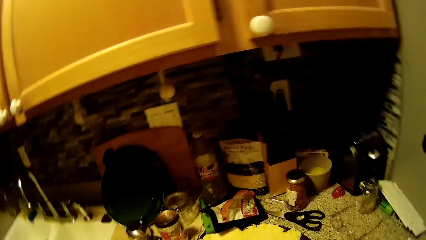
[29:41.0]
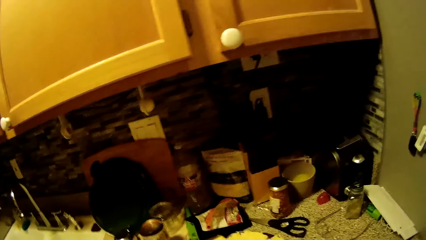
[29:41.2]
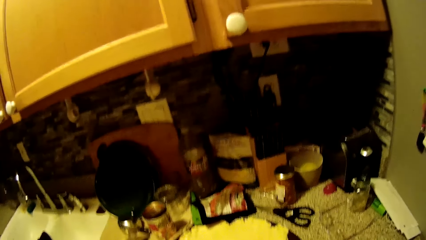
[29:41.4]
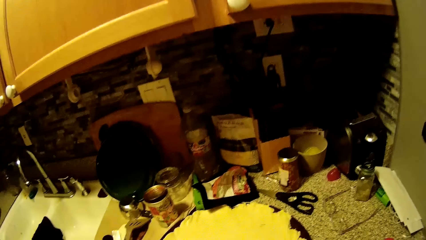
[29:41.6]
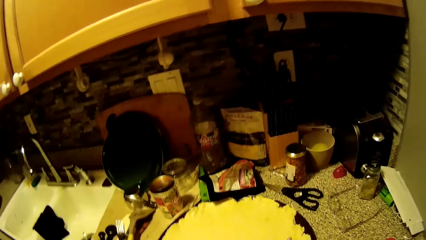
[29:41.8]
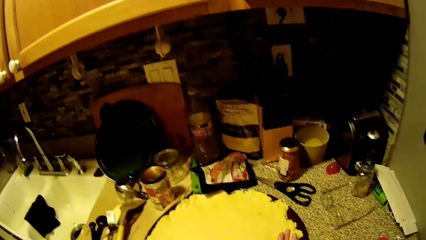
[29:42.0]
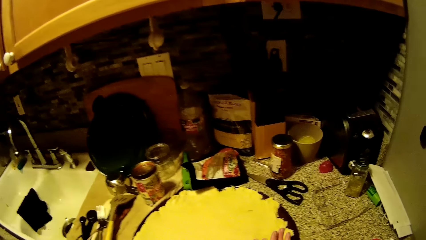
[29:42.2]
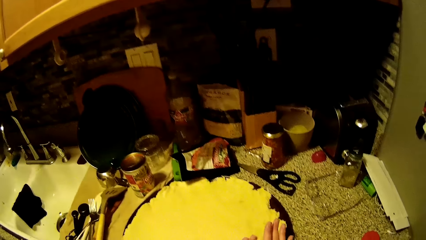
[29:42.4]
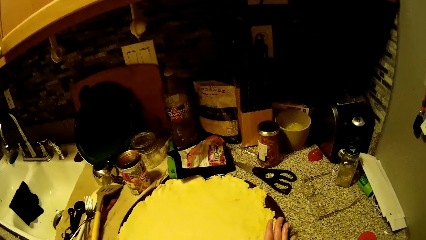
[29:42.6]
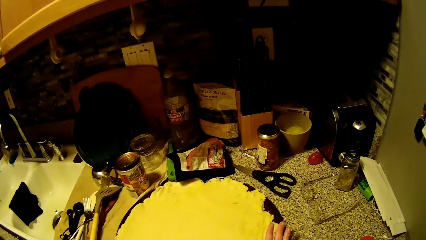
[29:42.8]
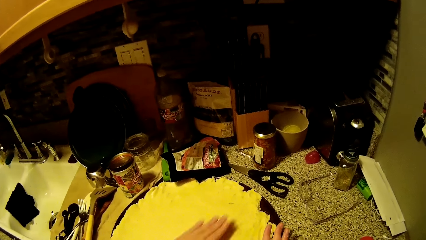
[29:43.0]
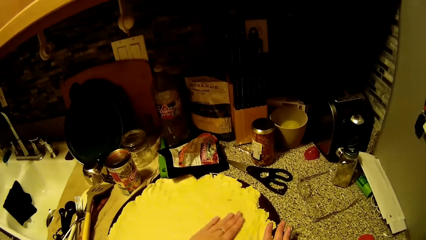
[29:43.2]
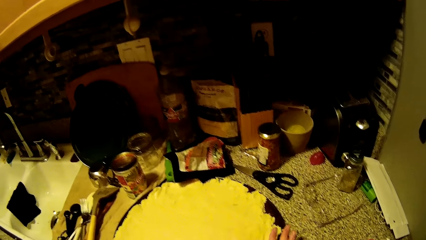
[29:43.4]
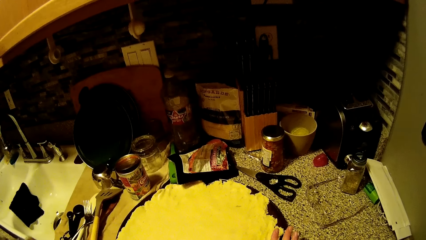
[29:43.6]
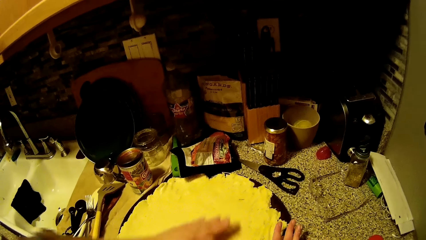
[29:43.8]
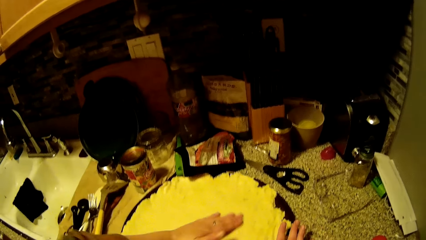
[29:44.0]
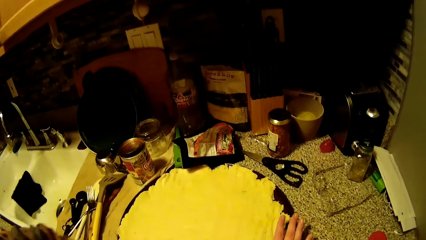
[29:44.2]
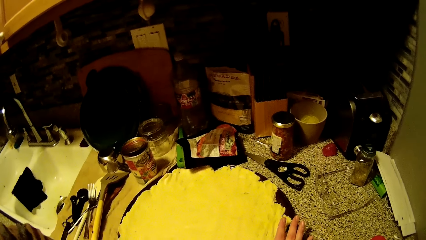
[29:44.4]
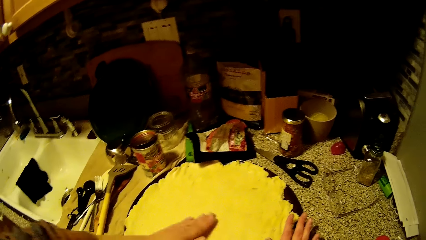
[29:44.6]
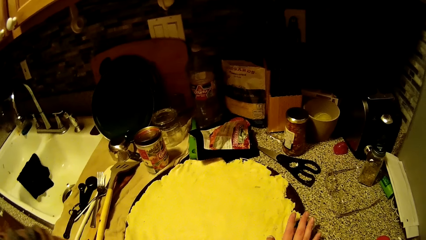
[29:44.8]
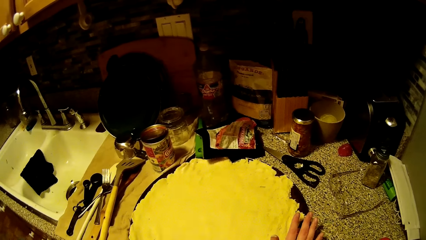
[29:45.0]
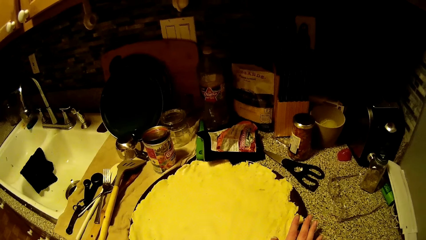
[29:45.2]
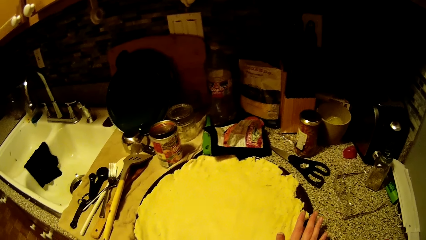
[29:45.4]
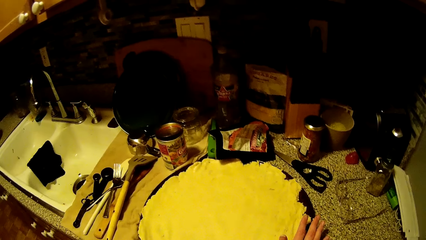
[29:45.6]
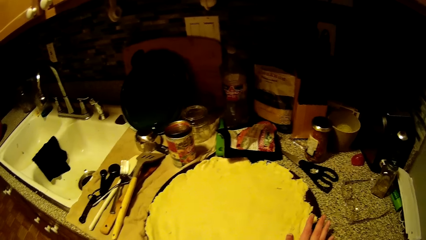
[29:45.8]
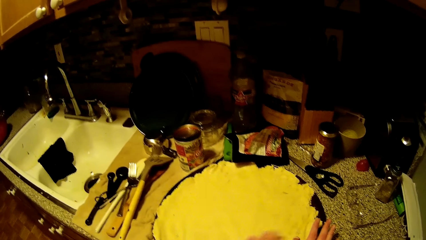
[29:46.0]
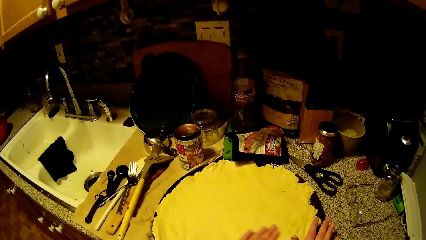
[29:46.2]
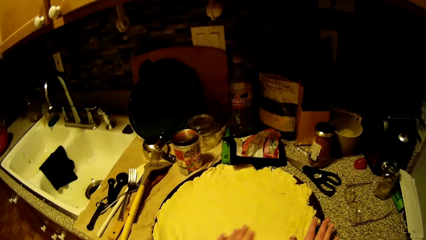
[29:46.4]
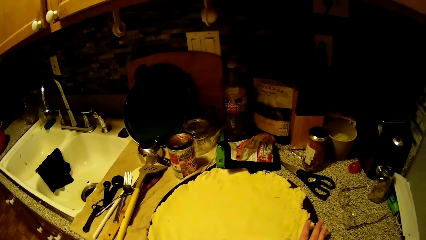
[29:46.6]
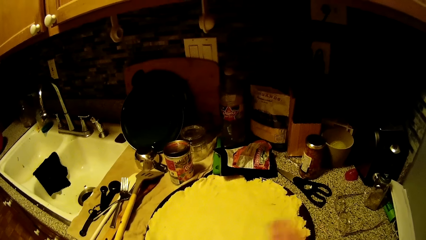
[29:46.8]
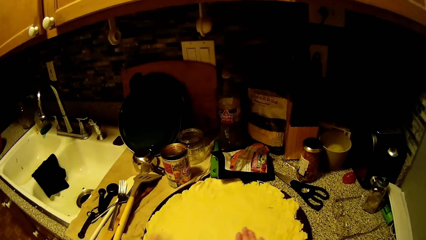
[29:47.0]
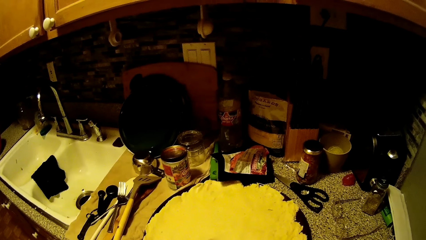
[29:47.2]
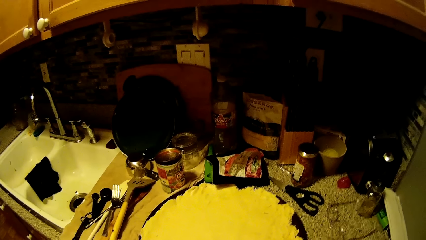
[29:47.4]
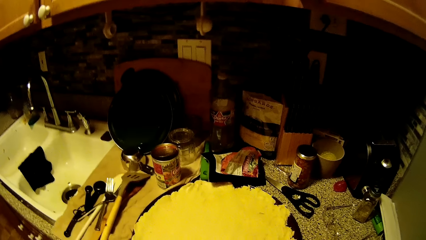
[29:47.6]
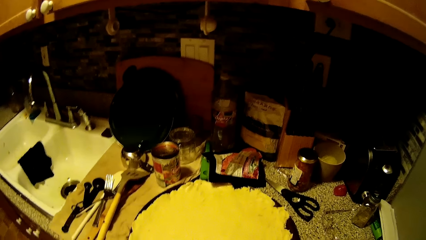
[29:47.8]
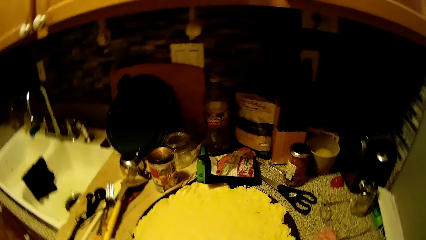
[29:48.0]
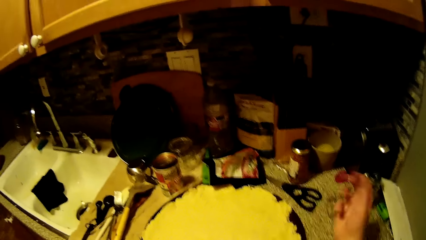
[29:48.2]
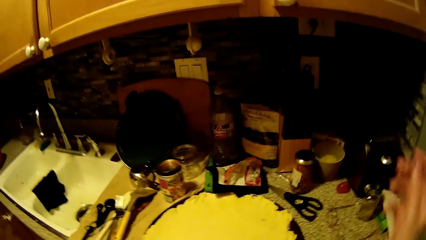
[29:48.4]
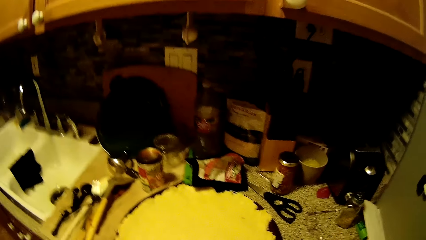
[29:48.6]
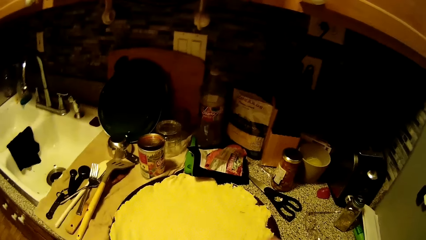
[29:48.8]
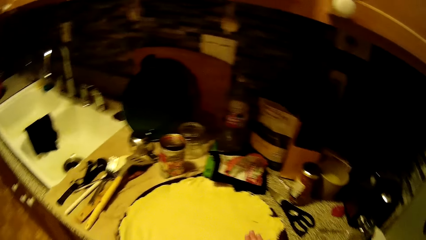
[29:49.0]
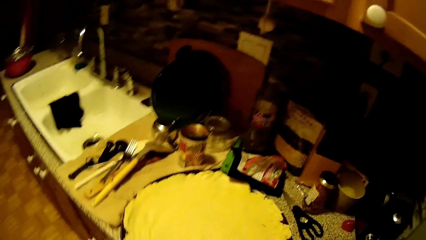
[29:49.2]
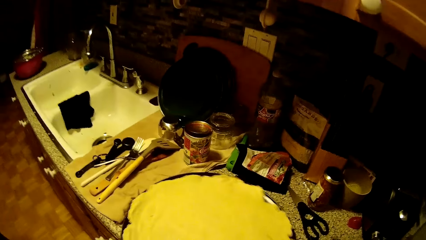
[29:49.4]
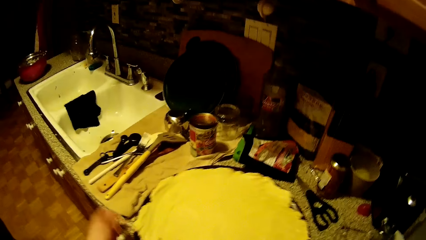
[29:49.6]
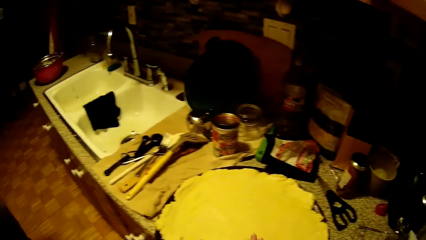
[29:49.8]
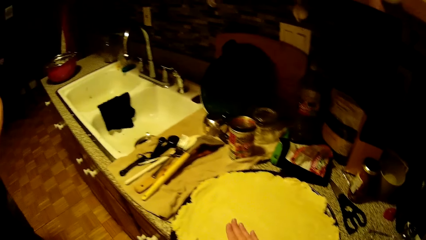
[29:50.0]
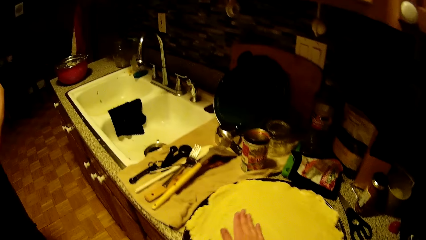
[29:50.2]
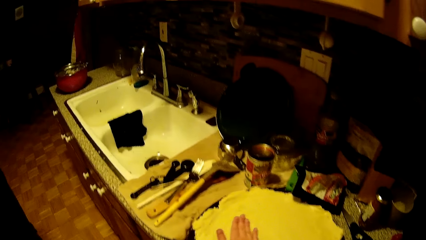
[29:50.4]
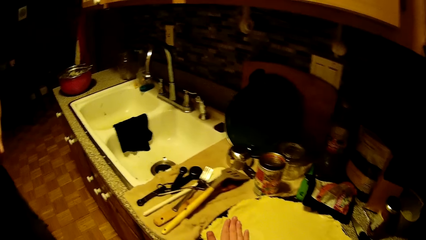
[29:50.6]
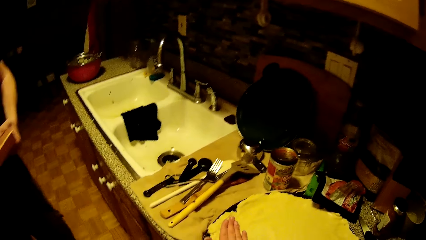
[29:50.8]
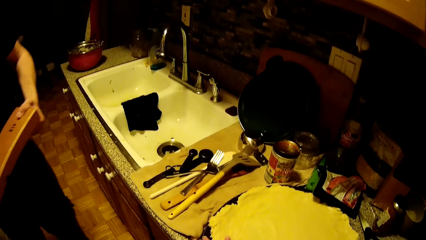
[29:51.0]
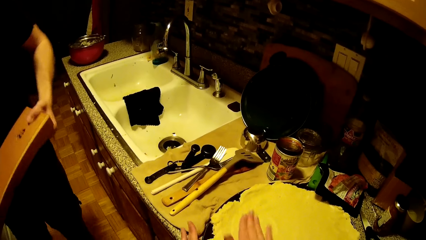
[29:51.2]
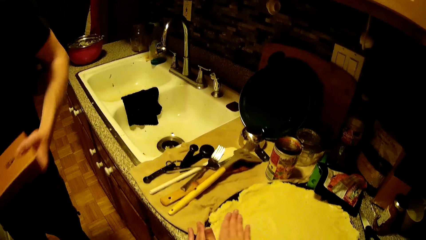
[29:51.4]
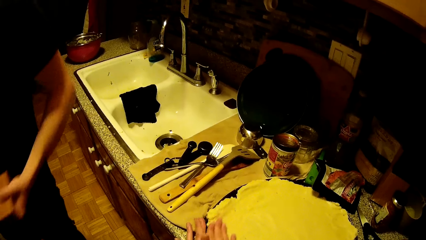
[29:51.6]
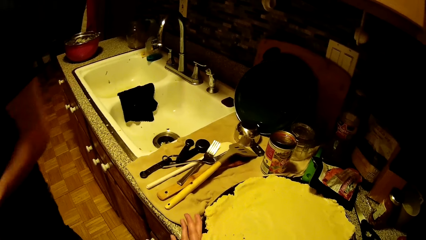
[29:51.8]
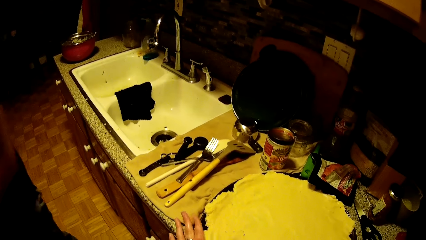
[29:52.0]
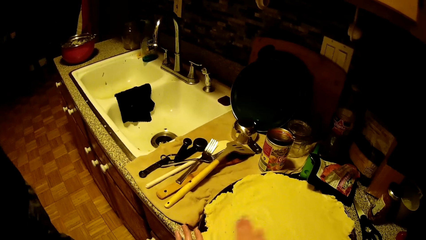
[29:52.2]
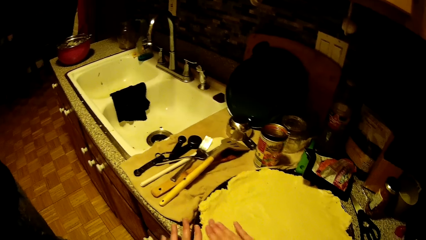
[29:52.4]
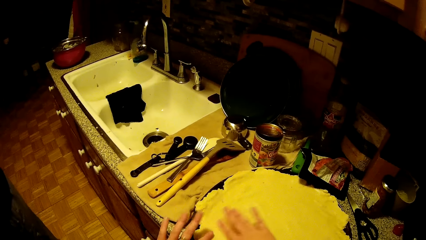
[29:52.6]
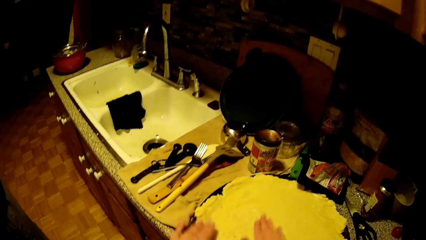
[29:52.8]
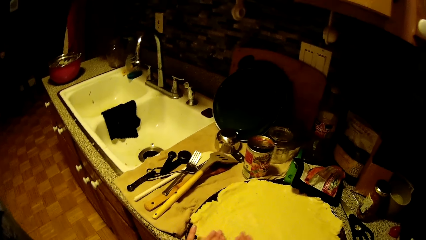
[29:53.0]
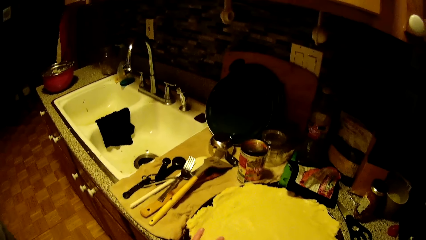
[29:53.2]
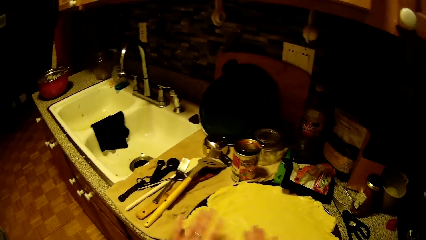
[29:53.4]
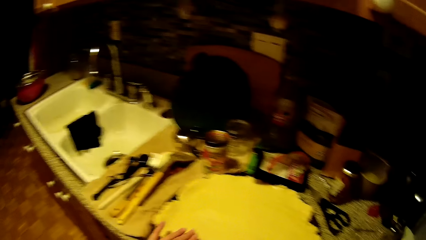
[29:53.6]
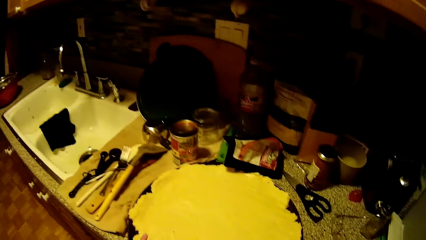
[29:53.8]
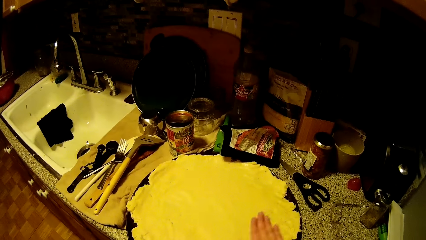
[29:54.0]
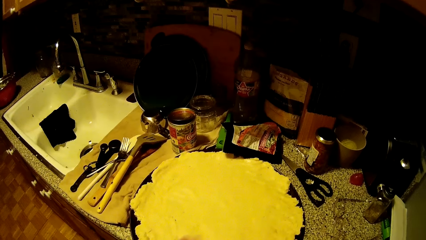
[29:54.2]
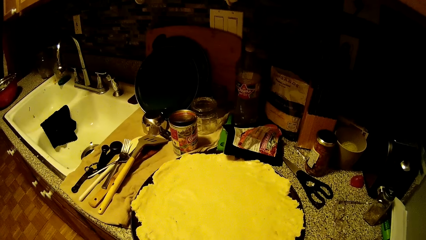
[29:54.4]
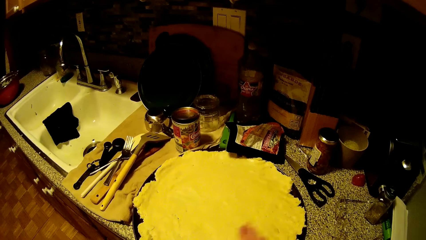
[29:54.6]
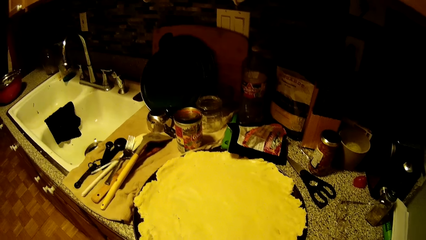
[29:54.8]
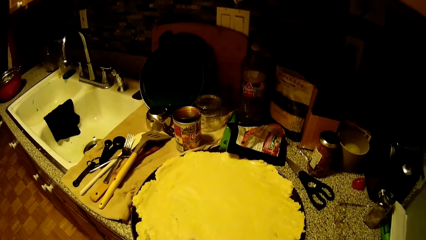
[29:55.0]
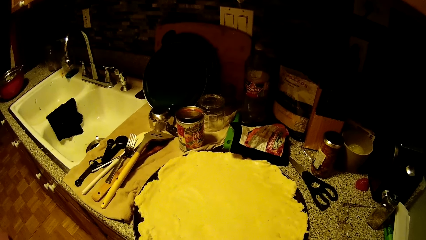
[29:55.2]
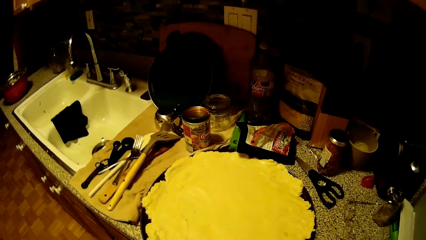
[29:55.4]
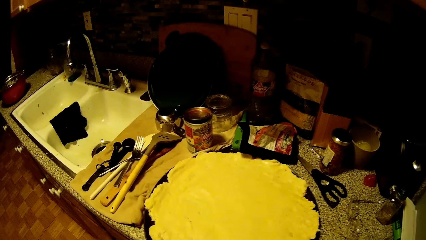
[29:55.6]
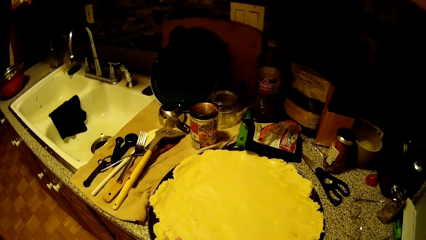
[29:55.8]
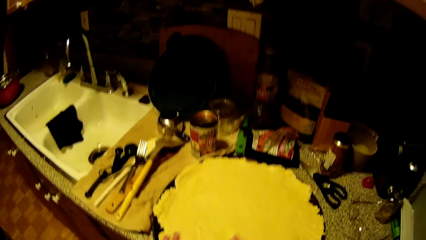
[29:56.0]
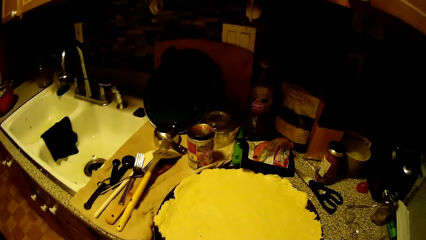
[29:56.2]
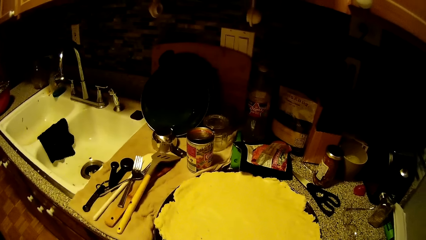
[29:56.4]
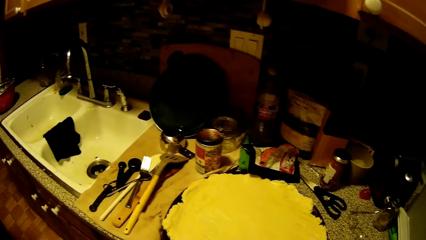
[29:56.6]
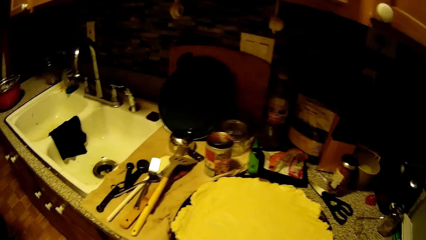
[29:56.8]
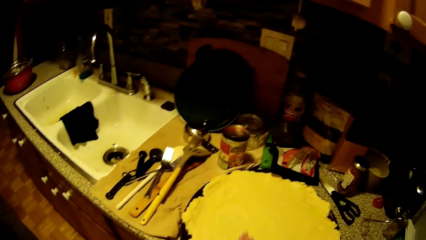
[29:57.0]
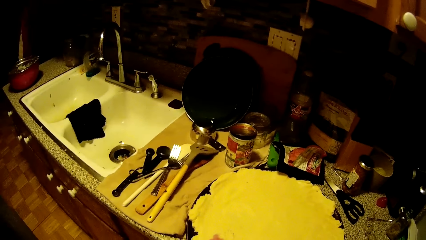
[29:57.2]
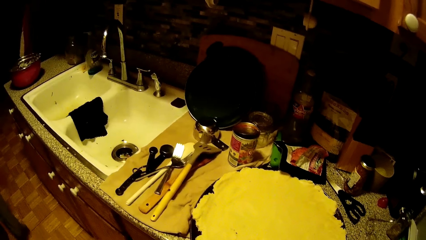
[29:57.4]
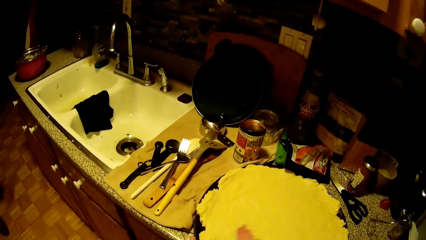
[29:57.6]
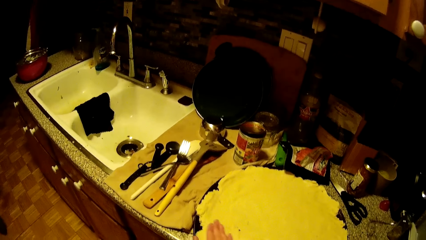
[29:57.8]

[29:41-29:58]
The camera wearer moves the hand. She turns the pan on the kitchen countertop with her left hand. She moves the tray. She smoothens the dough in the pan with her right hand. The man carries a box with both hands. The camera wearer spreads food on the tray. She smoothens the dough in the pan with both hands.
